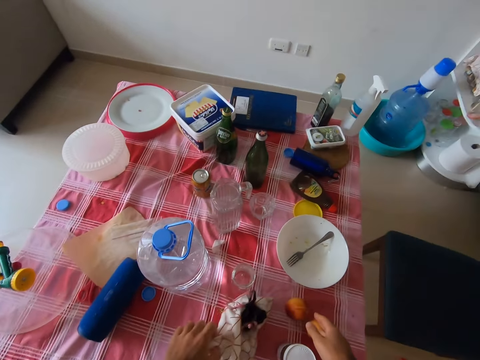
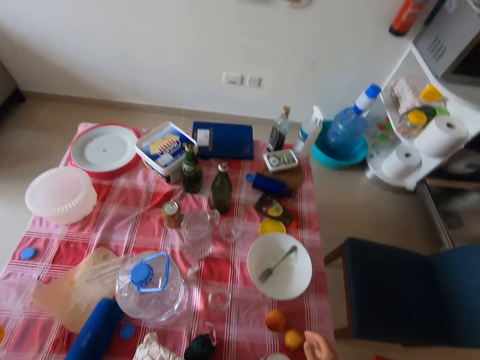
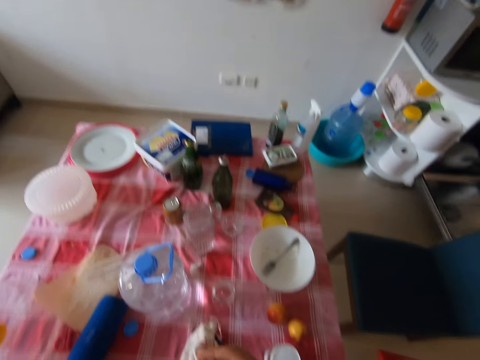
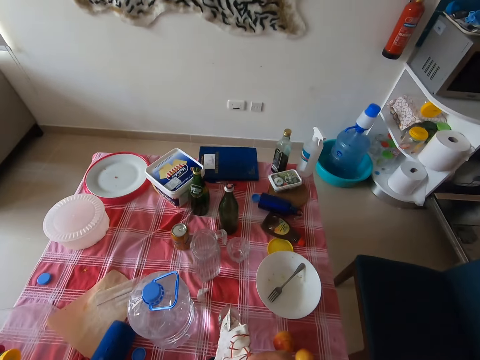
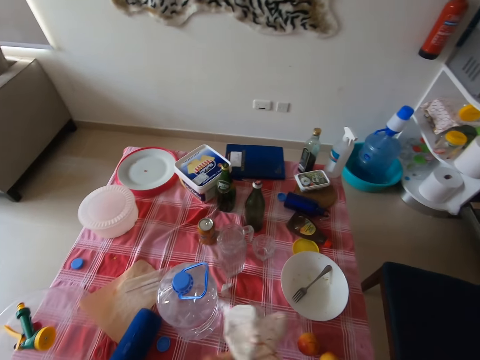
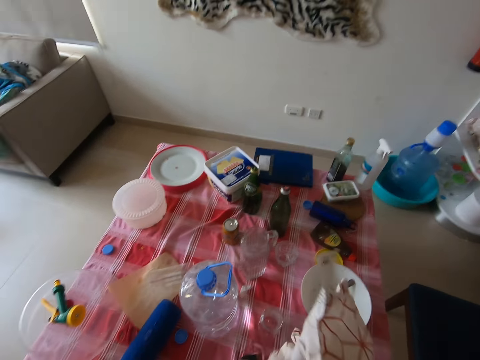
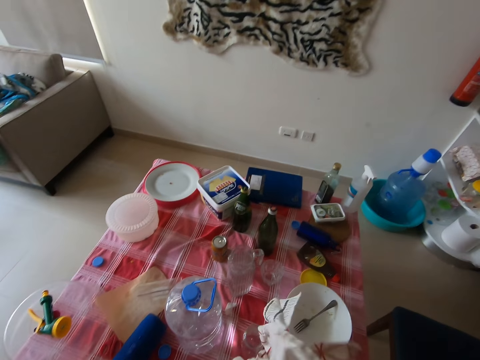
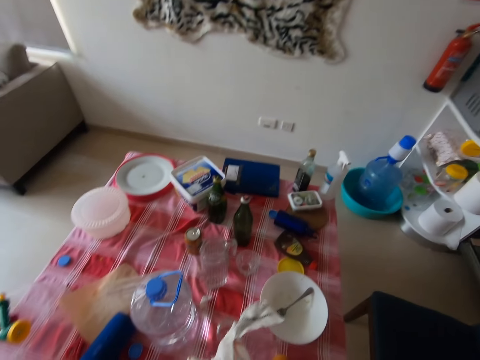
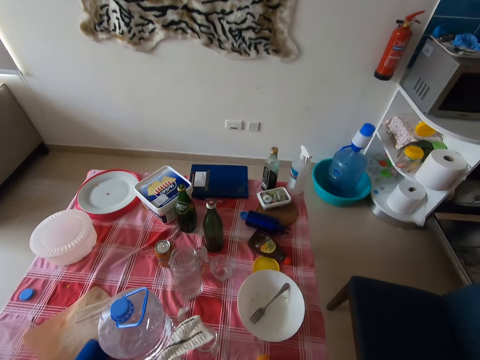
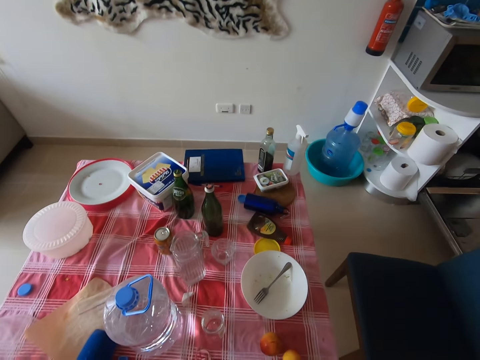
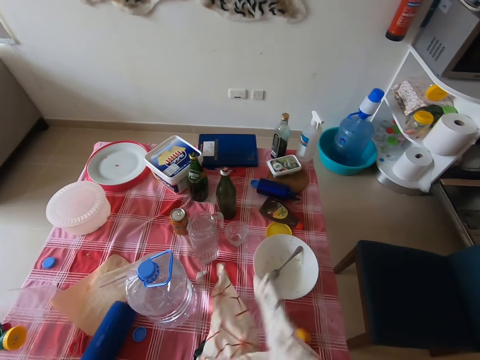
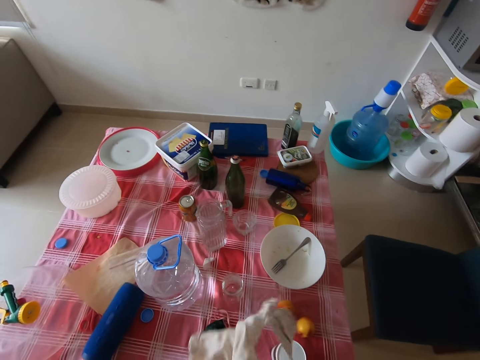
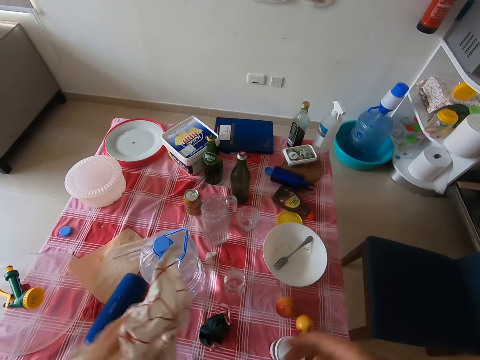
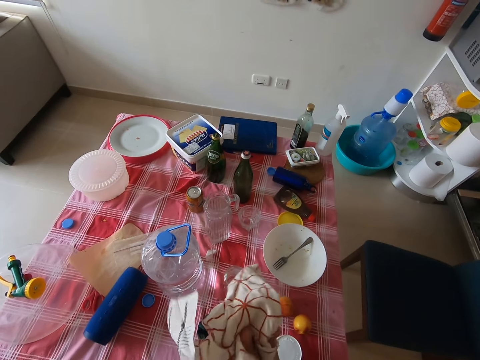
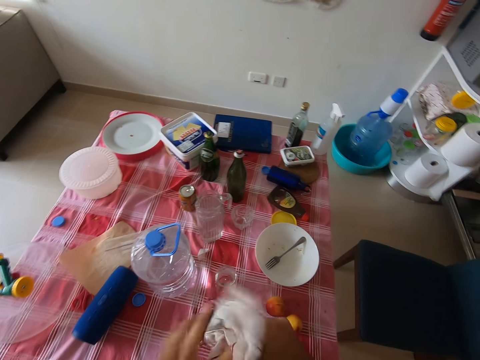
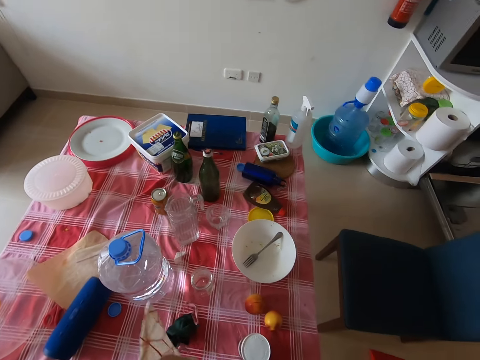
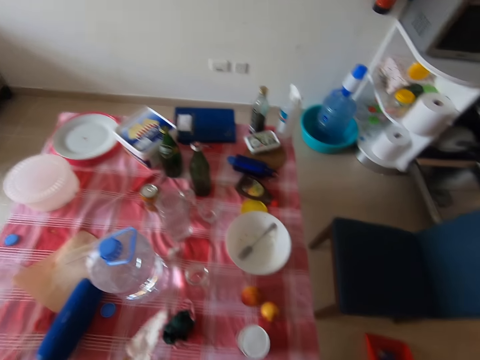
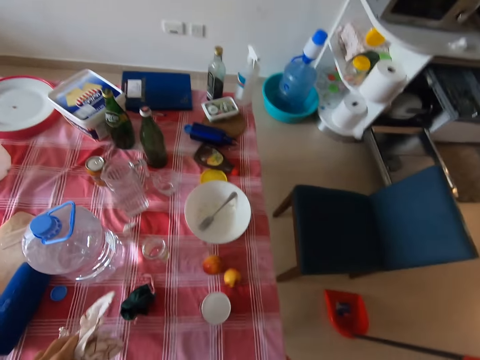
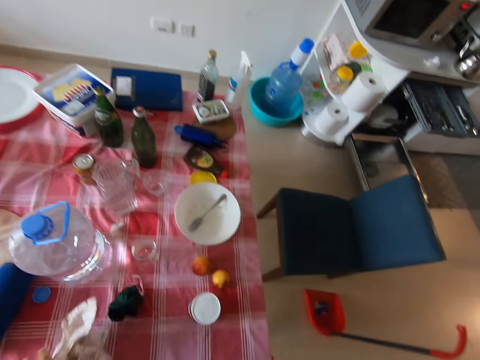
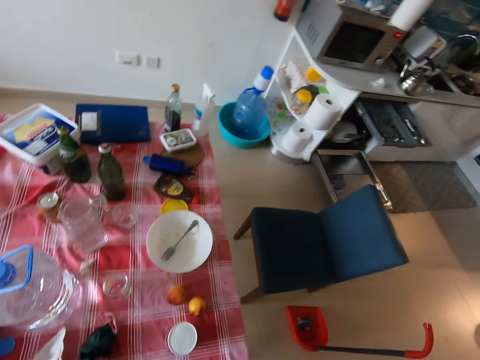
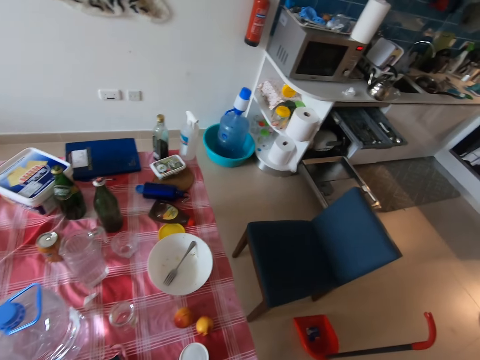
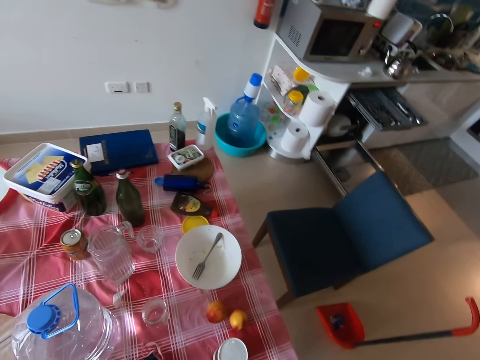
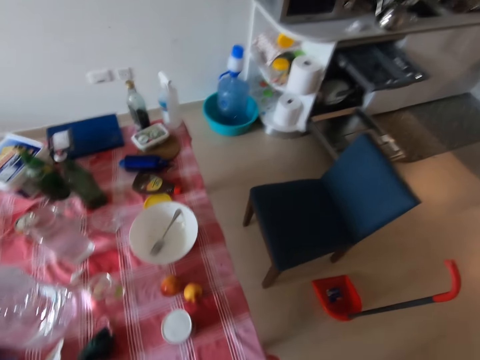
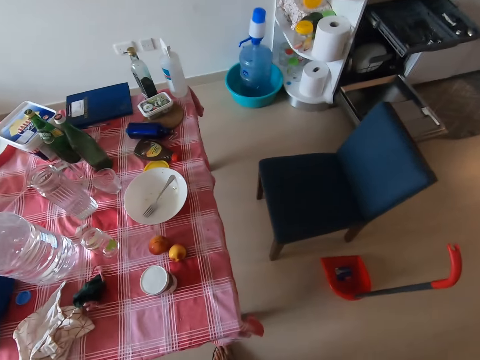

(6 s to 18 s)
The camera wearer picks a towel from the table. He wipes his hands with the cloth towel. He throws the cloth towel on the table.

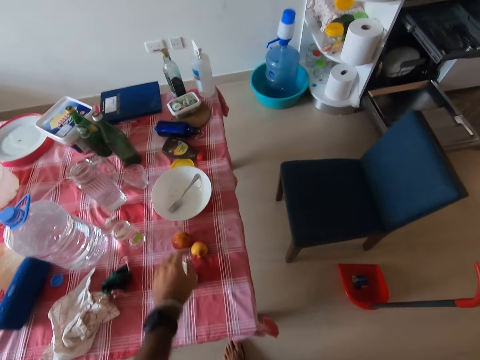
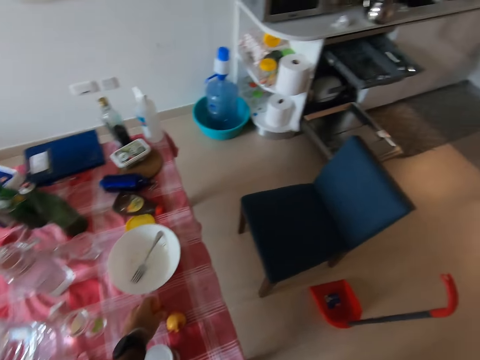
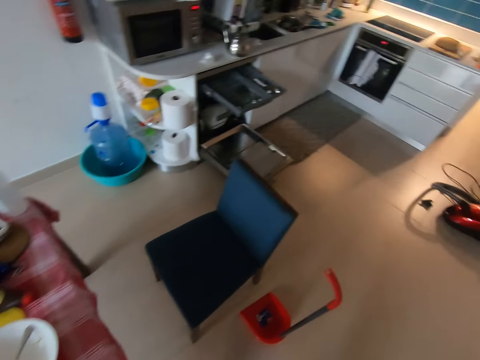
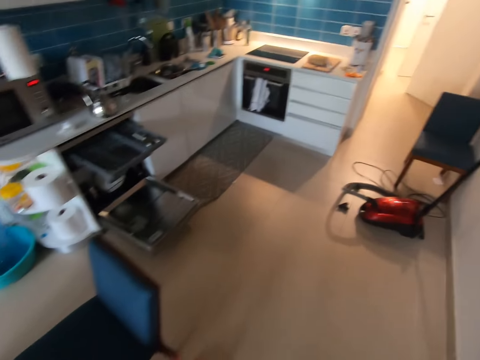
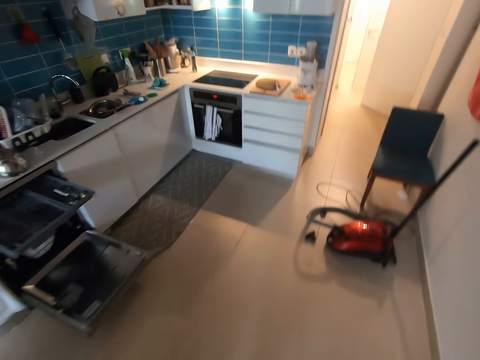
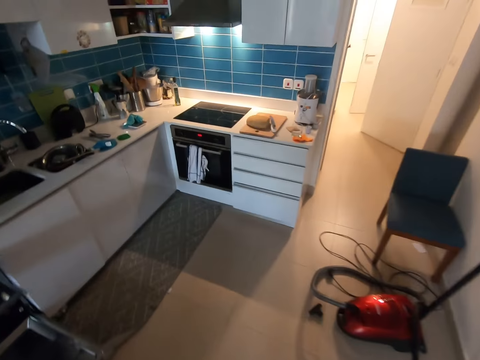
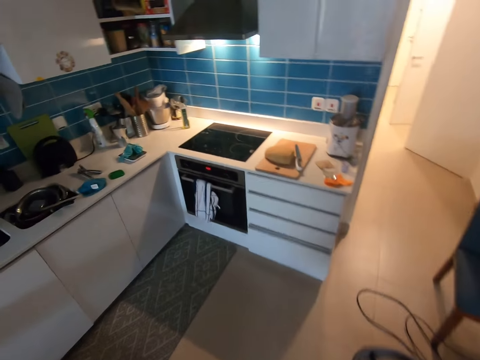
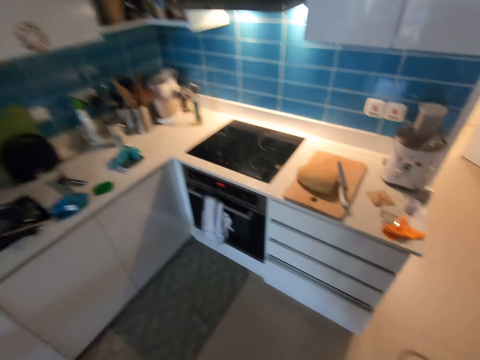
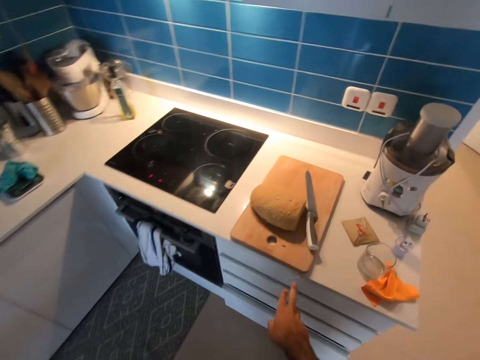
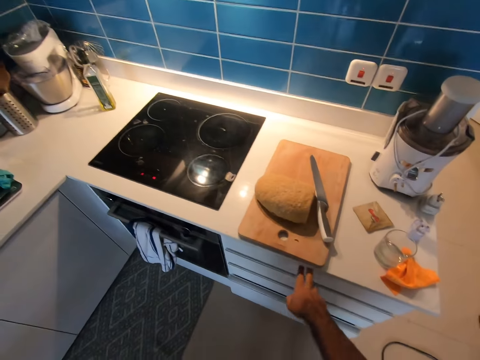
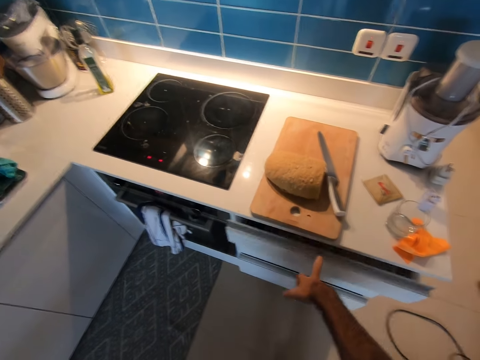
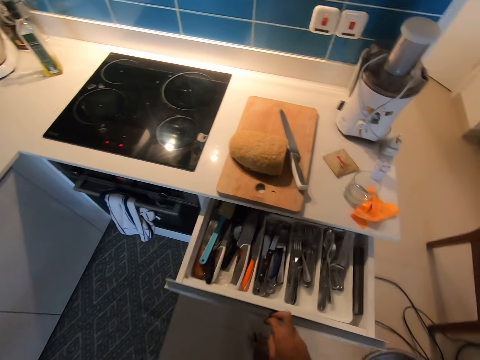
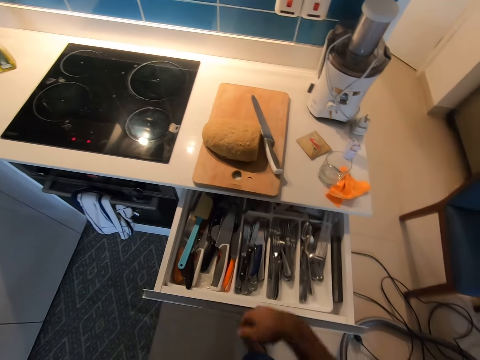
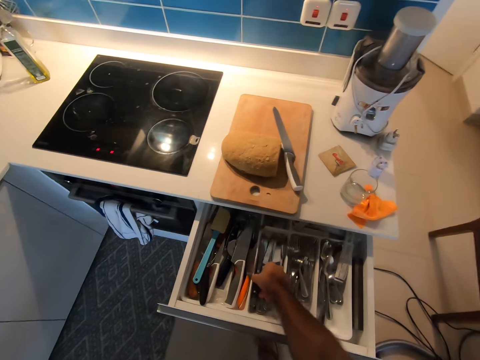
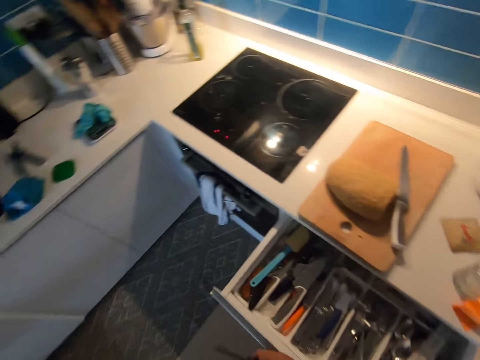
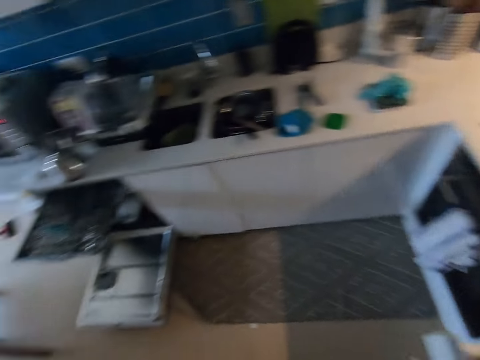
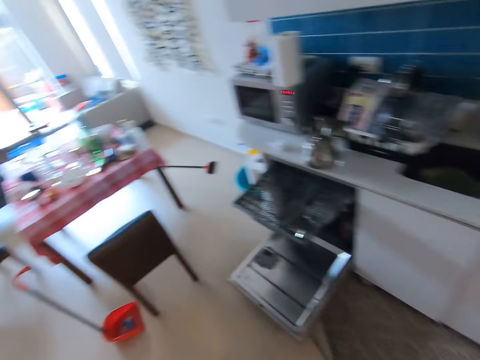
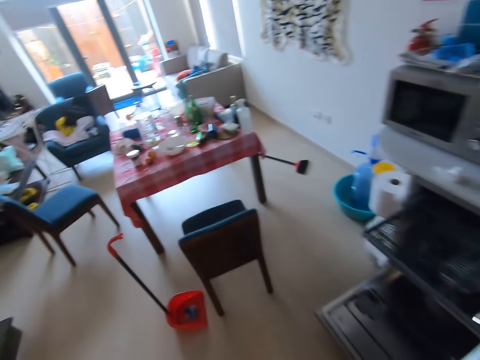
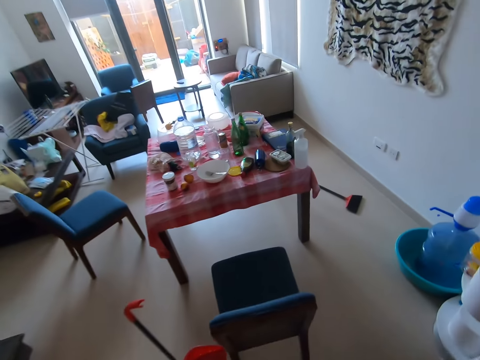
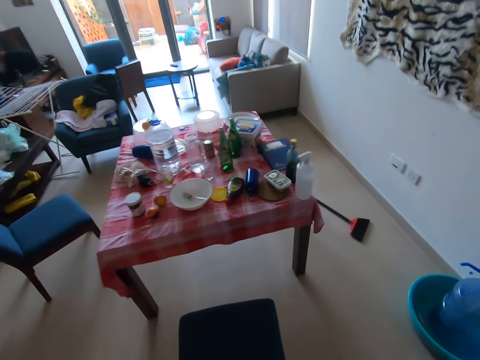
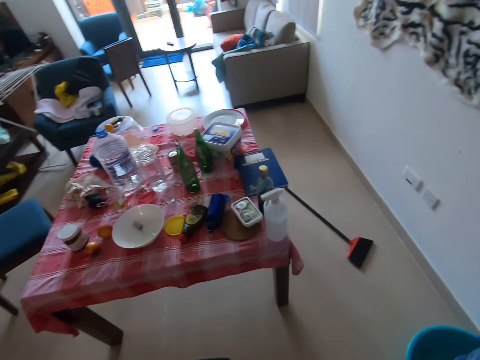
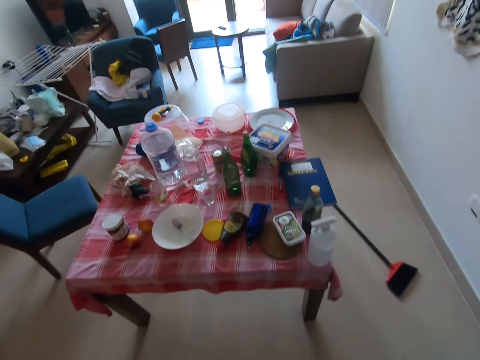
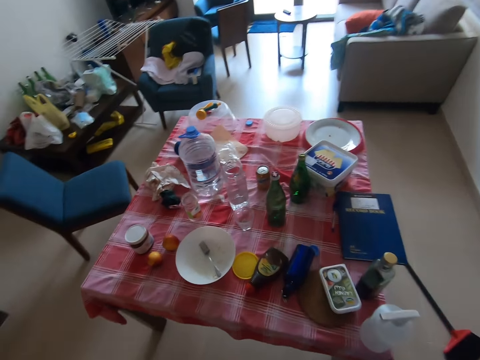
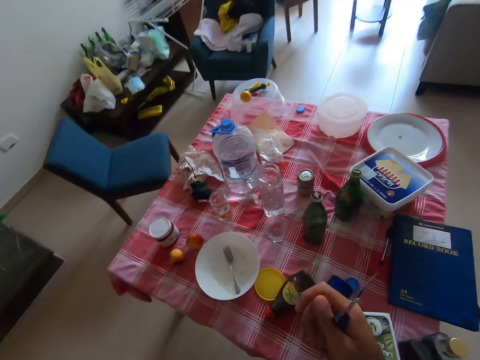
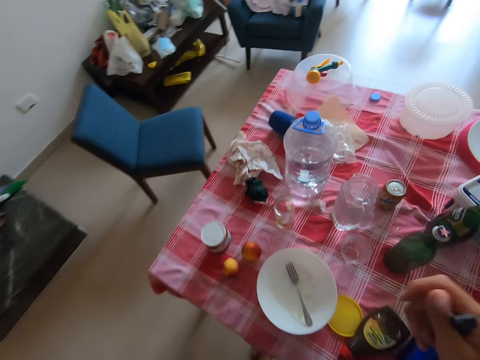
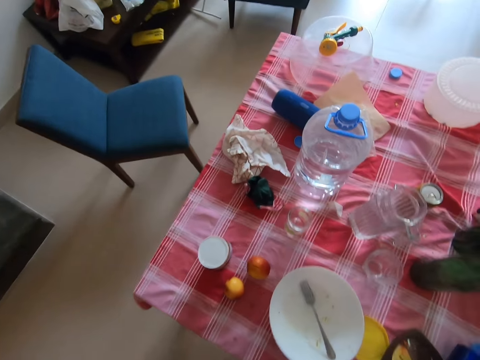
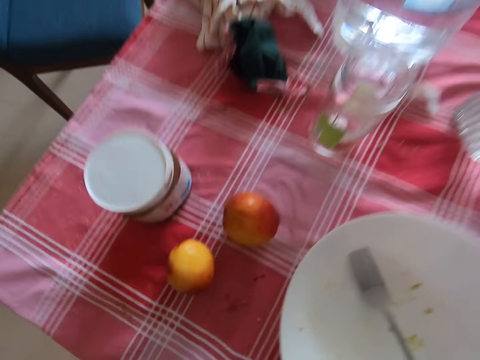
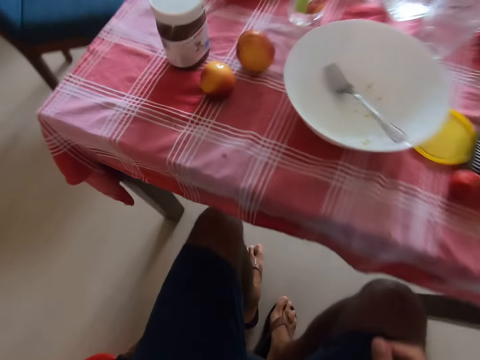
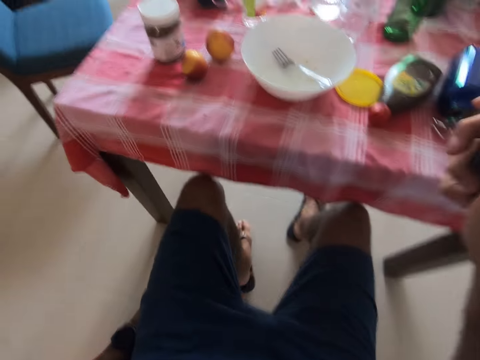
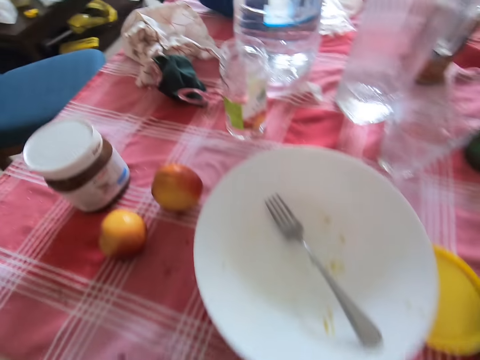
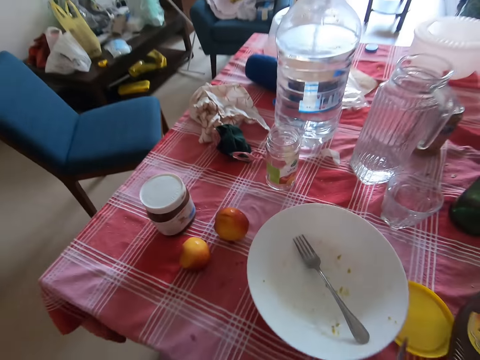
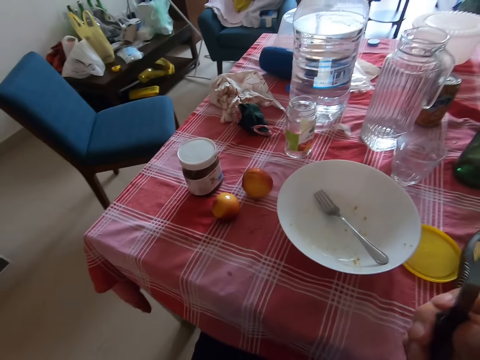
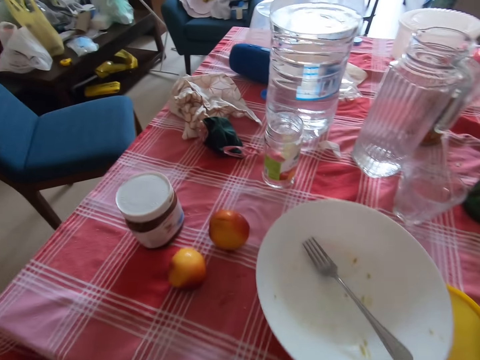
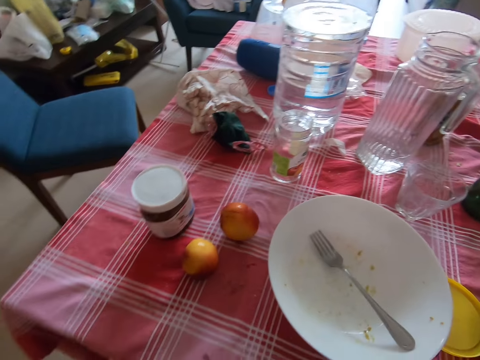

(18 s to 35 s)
The camera wearer picks a peach fruit. He walks to the kitchen. He opens a kitchen drawer. He picks up a knife. He turns around. He walks to the table. He sits on a chair. He pulls his chair on the floor.
